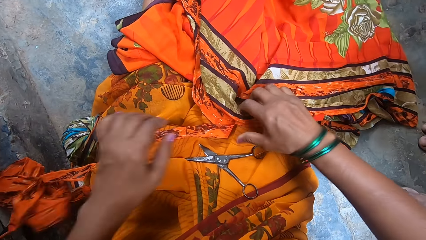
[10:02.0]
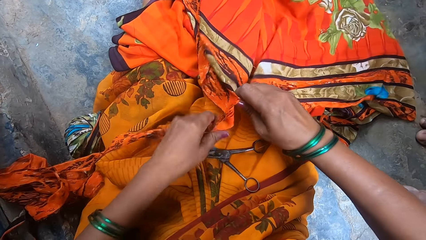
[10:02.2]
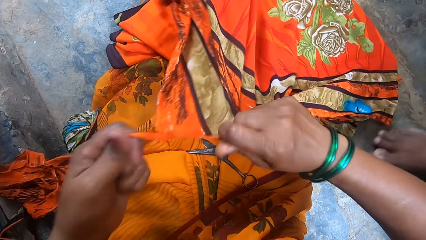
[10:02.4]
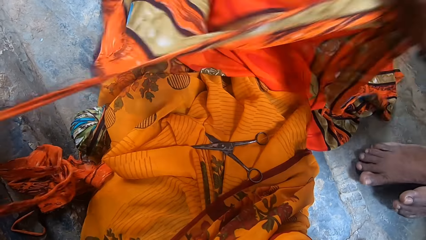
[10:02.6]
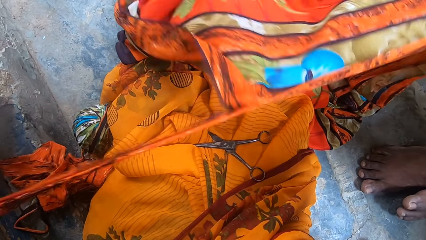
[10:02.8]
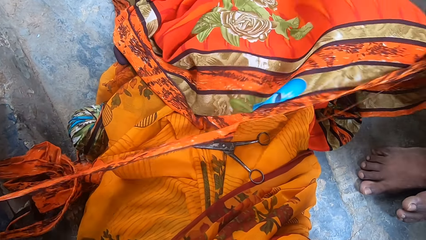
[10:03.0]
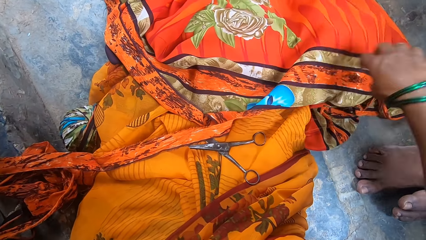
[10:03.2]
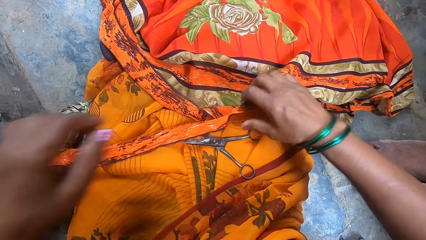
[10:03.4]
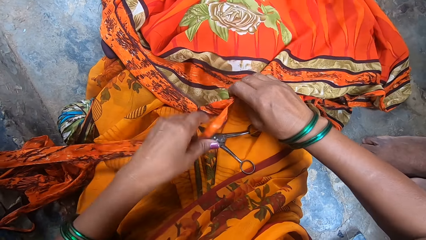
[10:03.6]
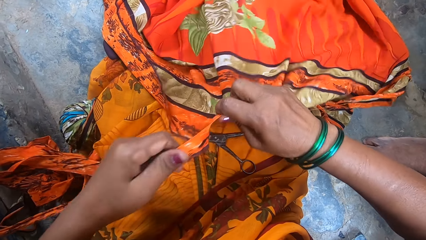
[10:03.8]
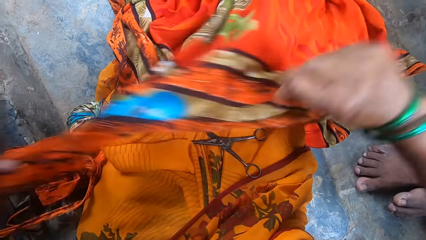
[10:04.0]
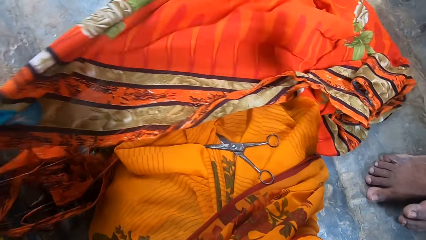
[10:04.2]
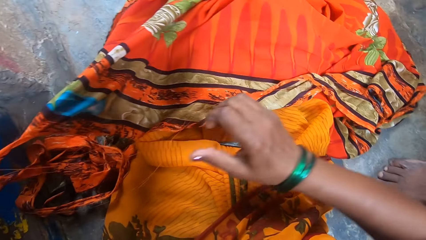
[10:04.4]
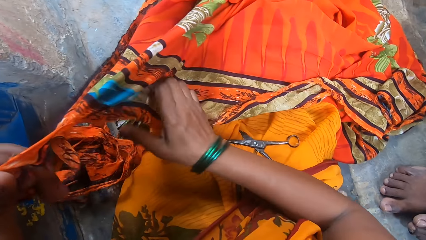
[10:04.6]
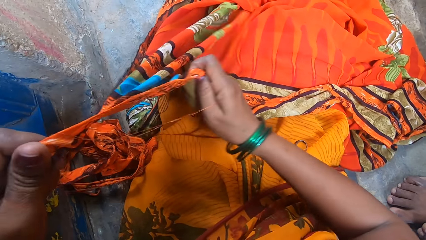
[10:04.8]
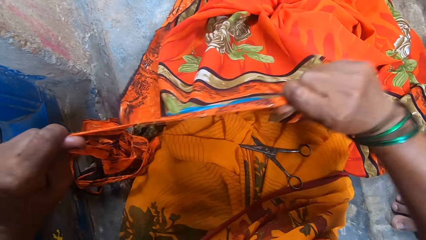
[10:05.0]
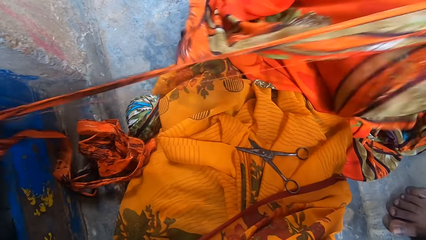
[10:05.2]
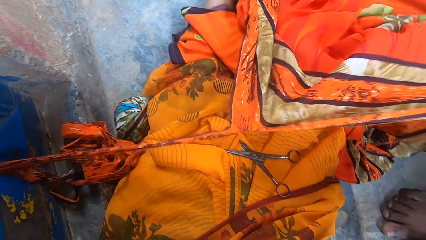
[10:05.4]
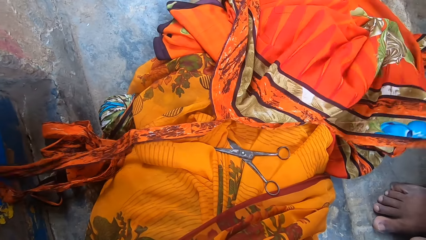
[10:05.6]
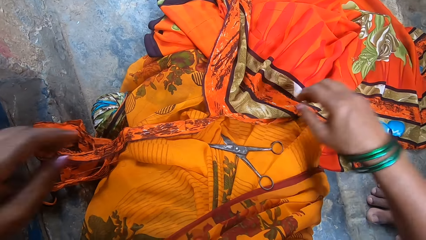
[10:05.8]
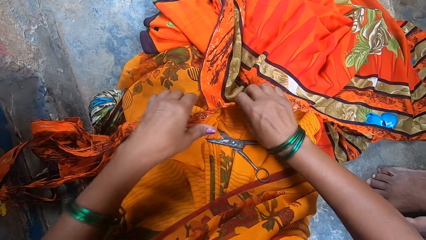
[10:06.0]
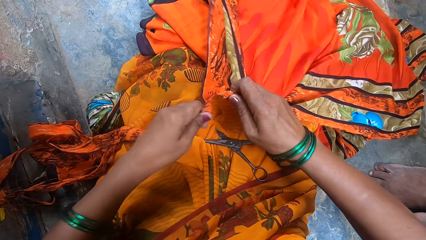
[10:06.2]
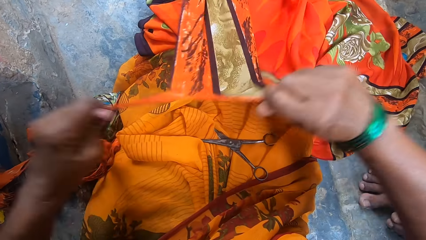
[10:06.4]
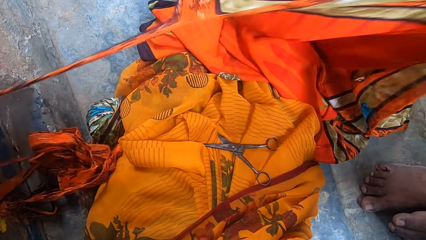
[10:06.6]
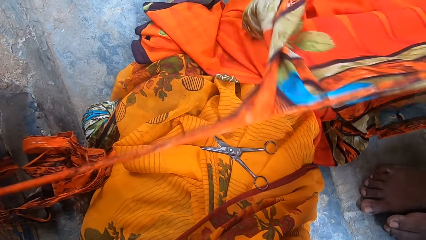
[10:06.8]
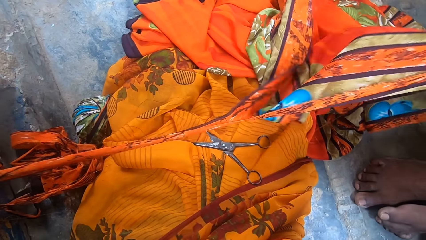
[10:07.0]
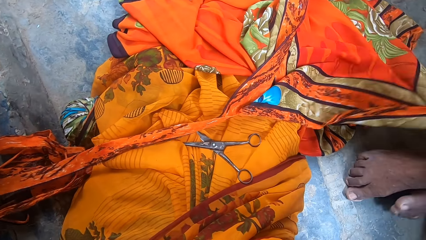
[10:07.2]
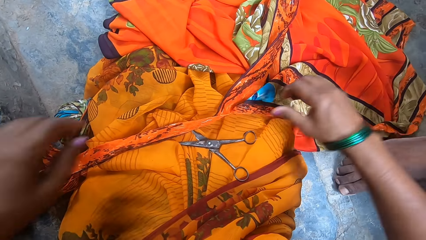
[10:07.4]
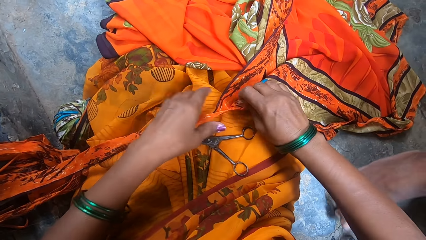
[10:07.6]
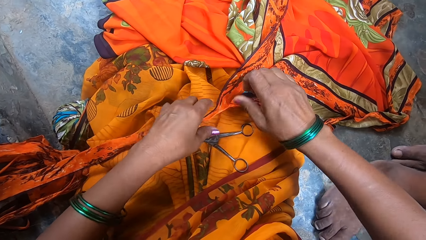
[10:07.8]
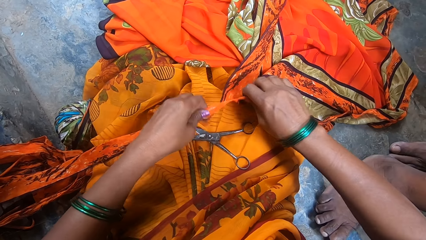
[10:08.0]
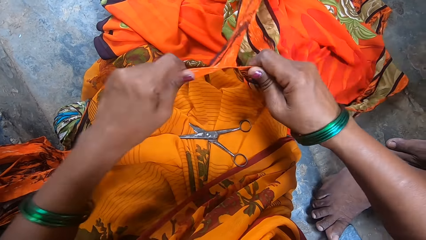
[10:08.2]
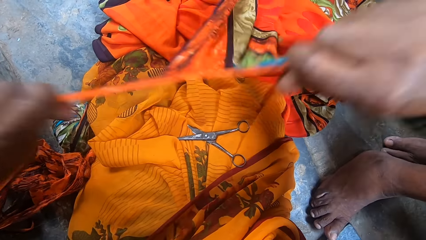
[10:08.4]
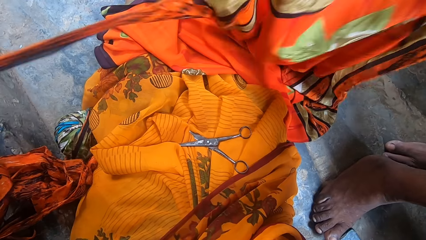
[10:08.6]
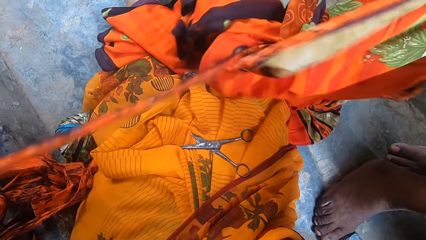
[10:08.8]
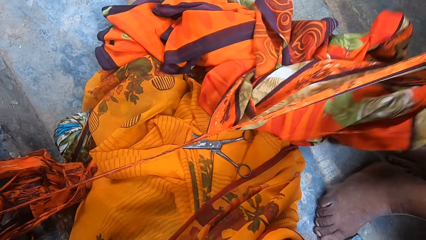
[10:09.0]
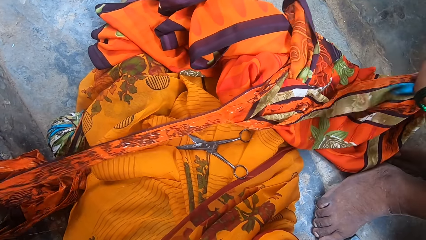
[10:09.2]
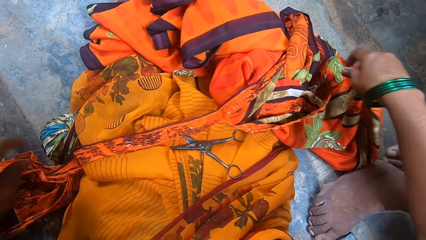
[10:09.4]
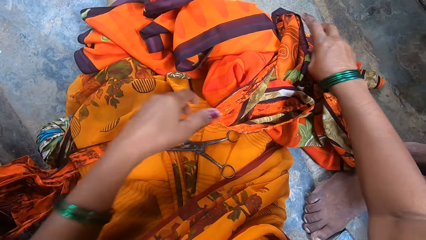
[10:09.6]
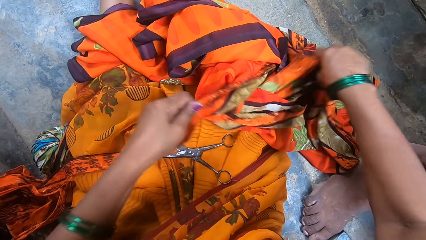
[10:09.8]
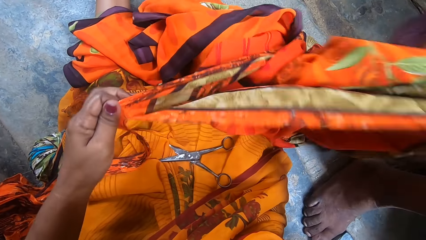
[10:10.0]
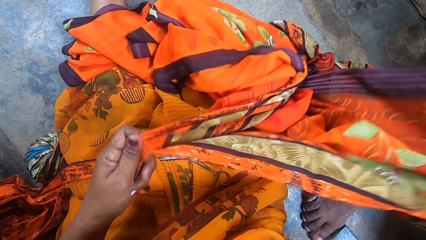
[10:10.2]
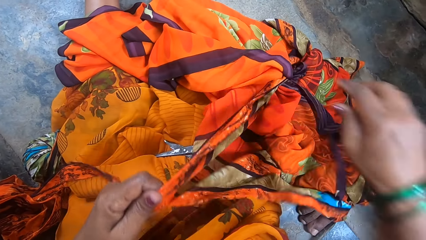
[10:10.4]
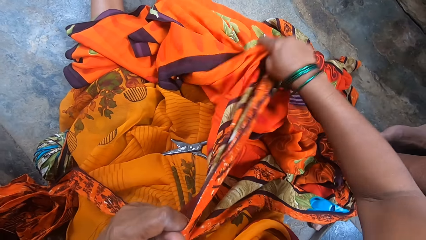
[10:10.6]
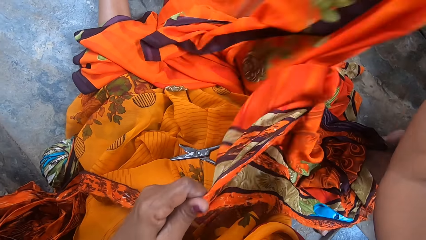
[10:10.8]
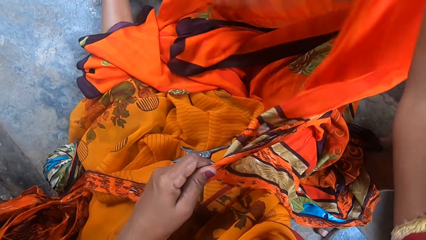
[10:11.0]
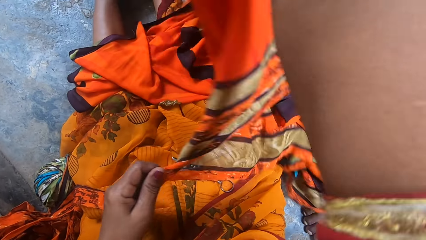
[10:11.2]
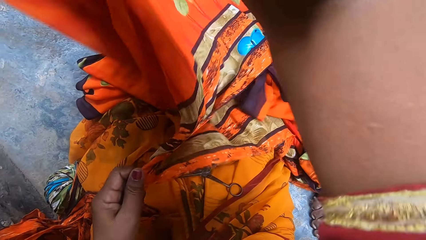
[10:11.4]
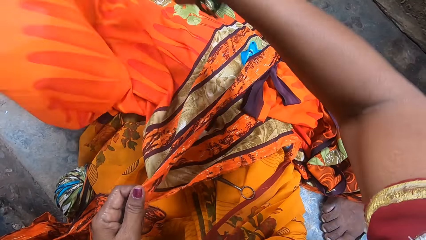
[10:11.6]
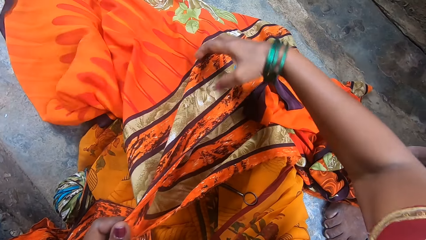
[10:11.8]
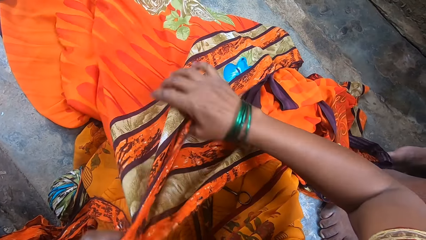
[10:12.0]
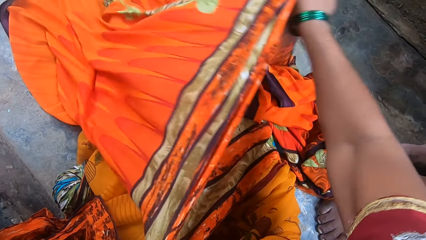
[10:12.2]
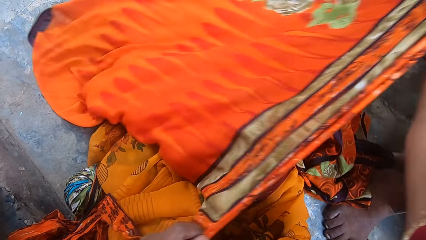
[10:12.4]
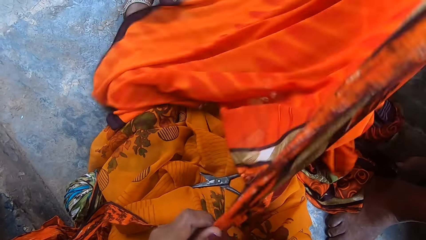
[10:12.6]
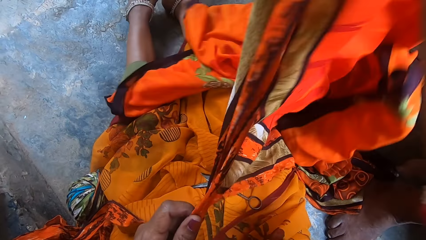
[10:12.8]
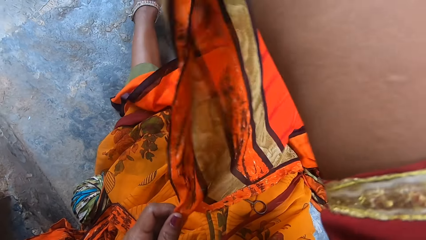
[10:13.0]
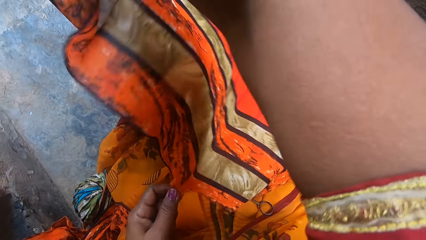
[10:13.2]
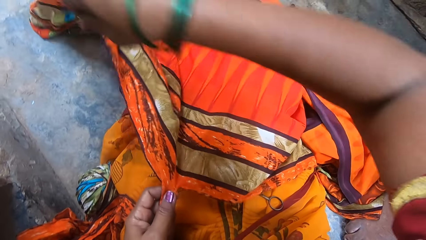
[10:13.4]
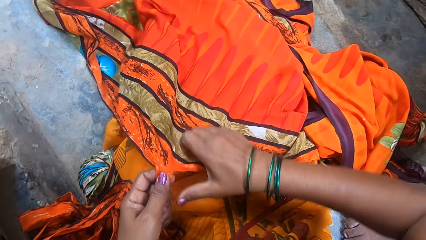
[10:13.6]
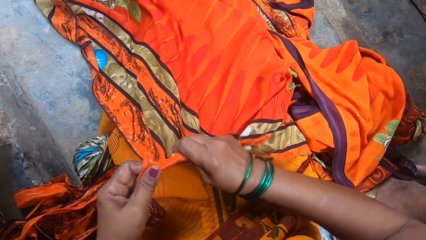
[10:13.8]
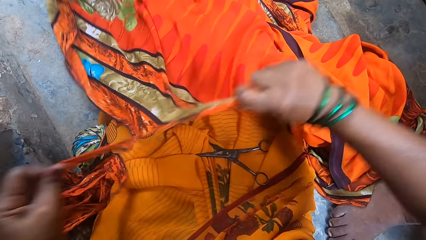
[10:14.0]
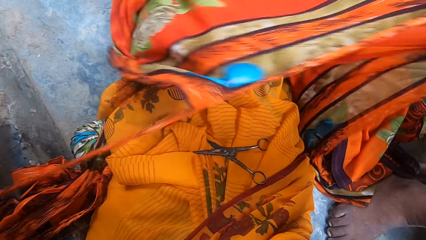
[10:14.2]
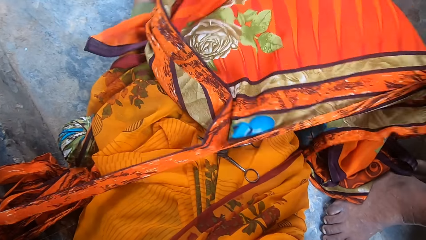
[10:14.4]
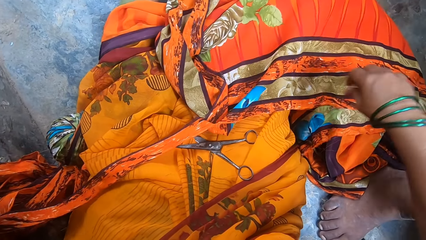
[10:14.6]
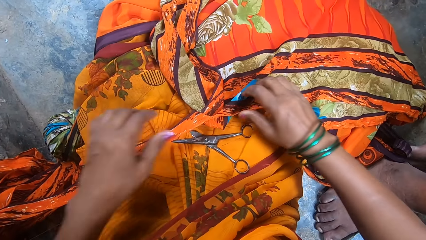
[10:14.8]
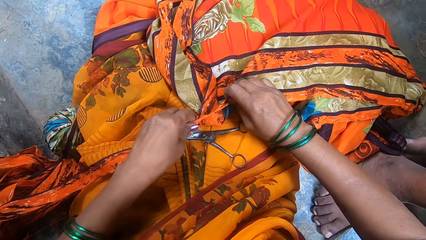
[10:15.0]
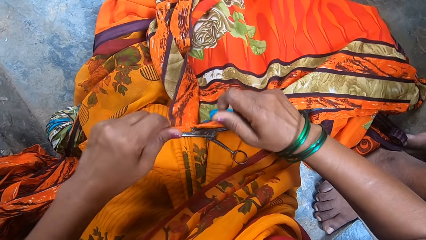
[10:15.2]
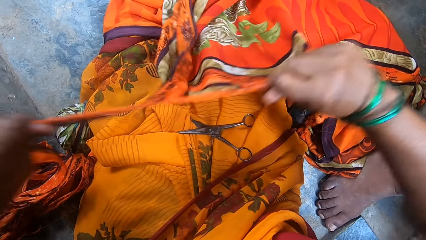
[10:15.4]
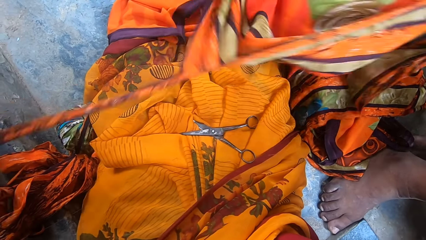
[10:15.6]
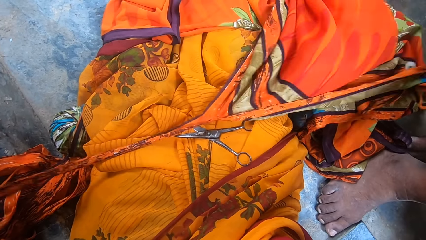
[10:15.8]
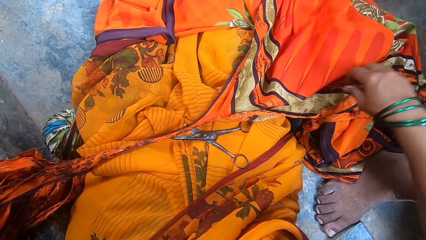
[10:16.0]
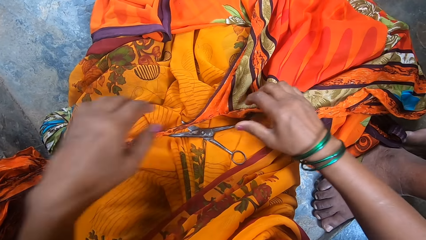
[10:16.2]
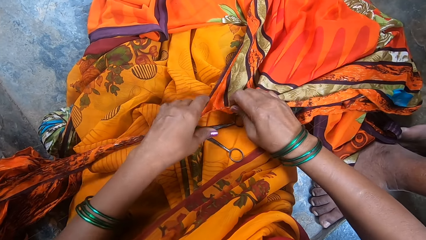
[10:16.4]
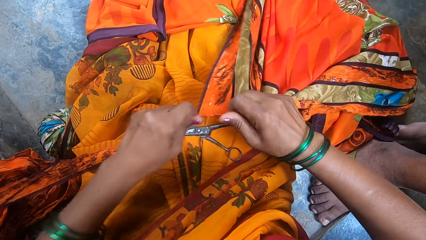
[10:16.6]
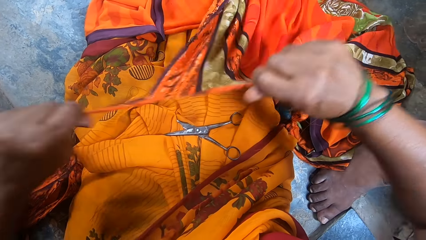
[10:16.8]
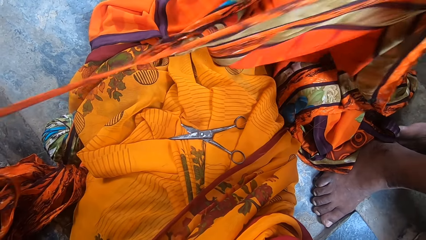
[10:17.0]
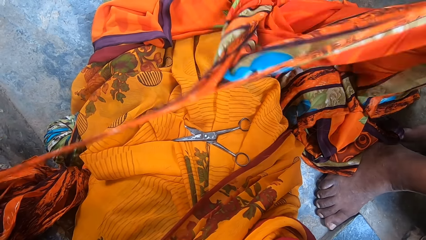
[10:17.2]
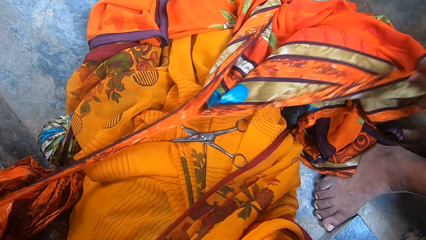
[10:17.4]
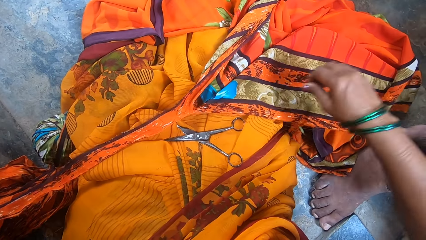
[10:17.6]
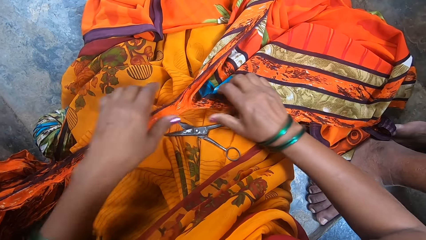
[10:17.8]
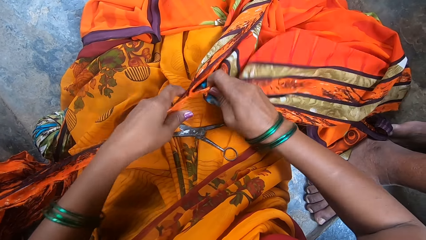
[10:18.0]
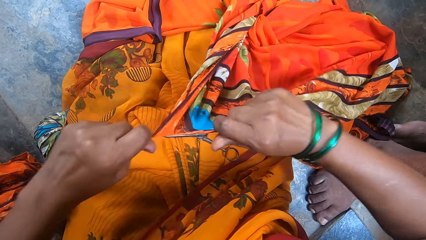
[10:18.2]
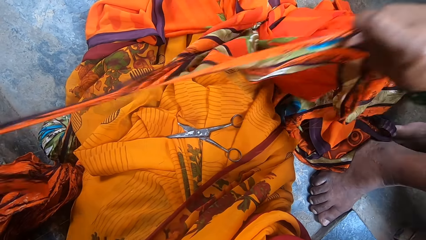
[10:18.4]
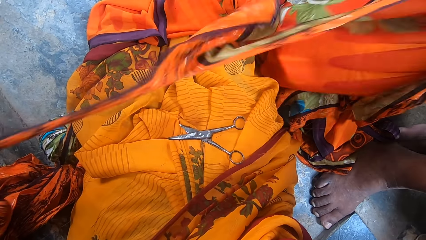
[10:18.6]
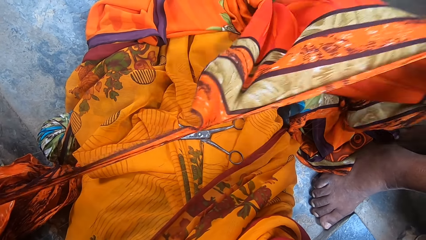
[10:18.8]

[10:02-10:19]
A boy moves his legs. The camera wearer stretches the fabric. They tear a piece of fabric.
